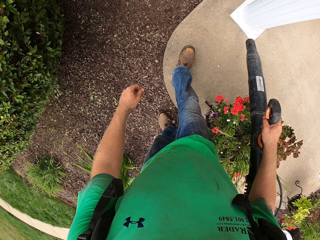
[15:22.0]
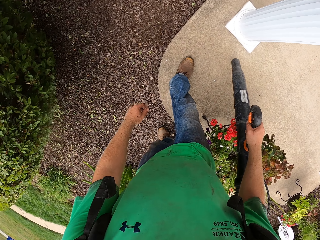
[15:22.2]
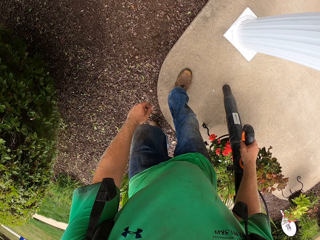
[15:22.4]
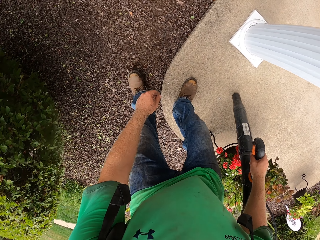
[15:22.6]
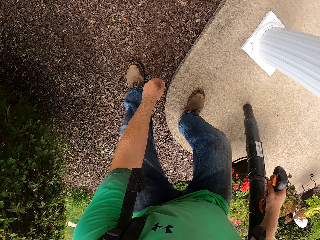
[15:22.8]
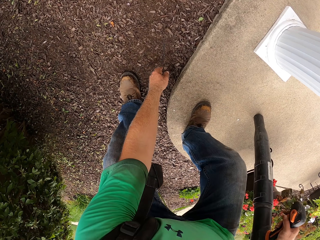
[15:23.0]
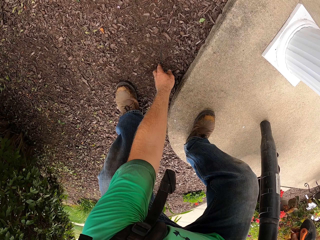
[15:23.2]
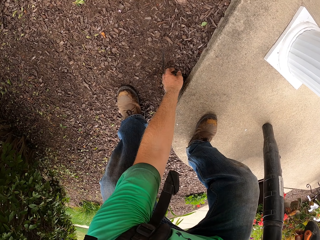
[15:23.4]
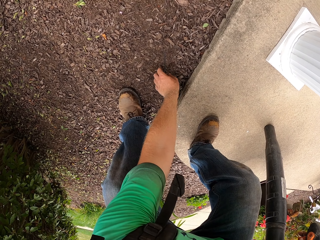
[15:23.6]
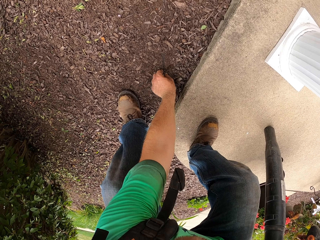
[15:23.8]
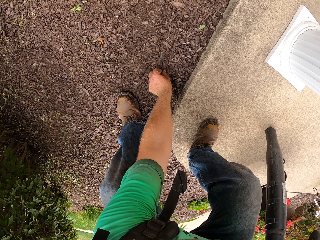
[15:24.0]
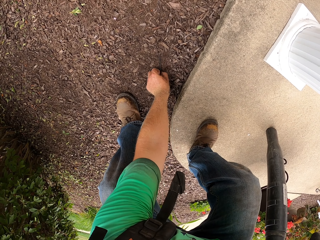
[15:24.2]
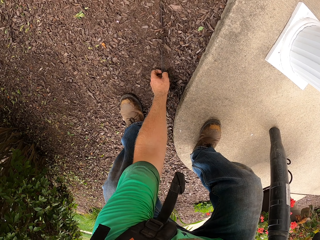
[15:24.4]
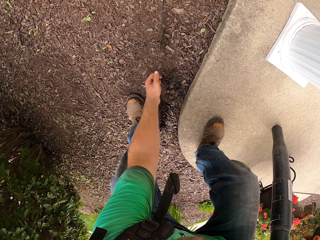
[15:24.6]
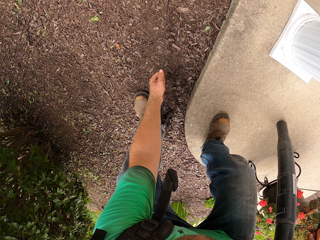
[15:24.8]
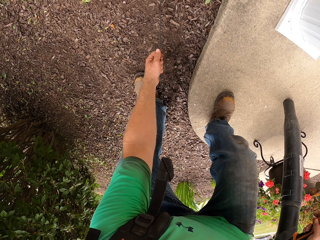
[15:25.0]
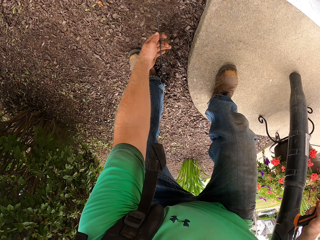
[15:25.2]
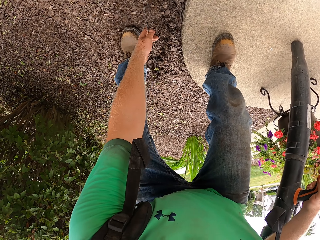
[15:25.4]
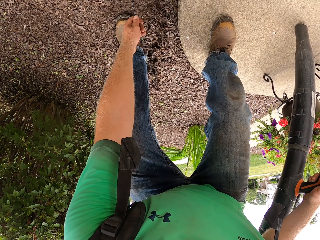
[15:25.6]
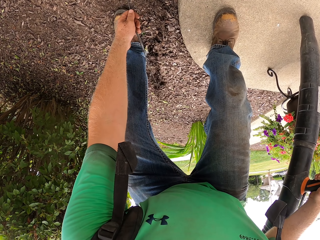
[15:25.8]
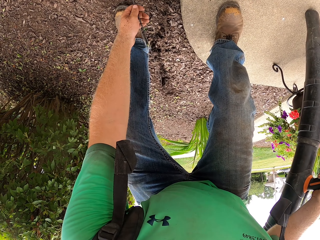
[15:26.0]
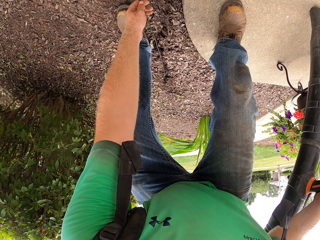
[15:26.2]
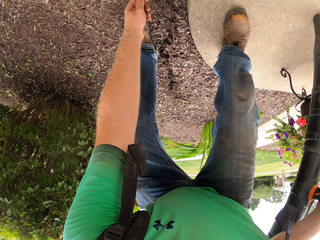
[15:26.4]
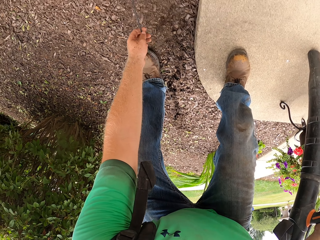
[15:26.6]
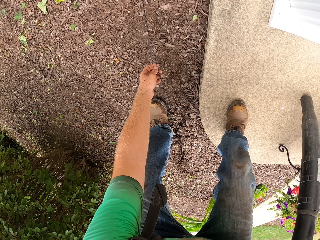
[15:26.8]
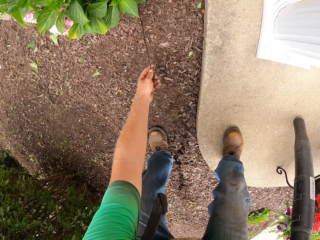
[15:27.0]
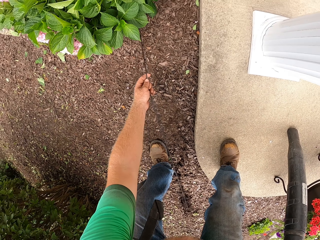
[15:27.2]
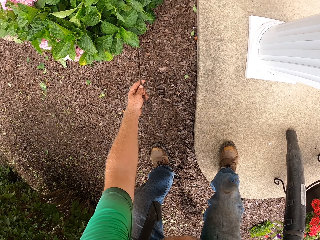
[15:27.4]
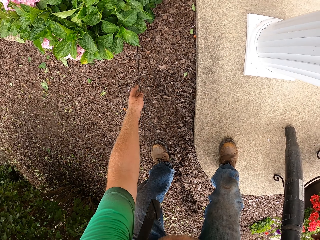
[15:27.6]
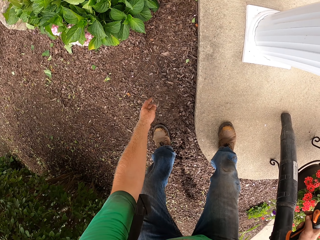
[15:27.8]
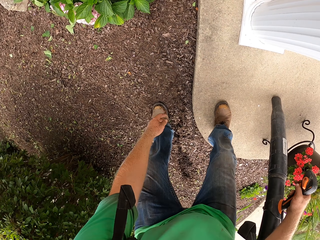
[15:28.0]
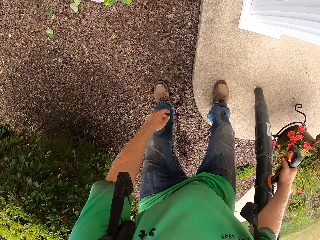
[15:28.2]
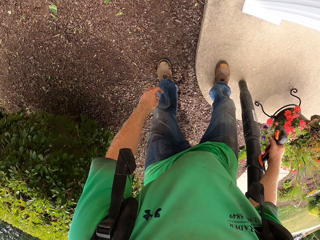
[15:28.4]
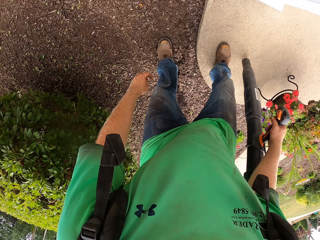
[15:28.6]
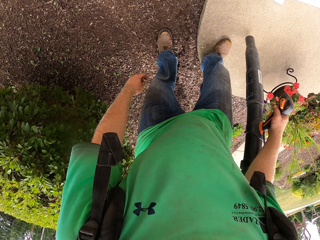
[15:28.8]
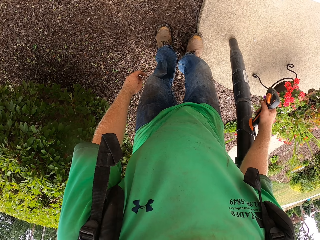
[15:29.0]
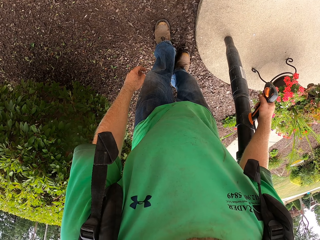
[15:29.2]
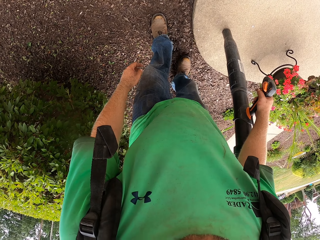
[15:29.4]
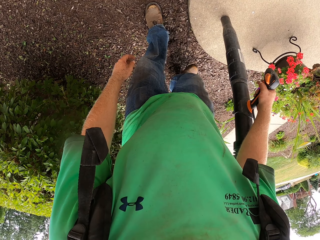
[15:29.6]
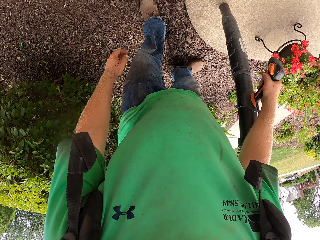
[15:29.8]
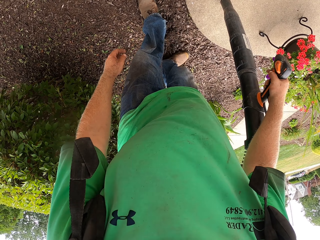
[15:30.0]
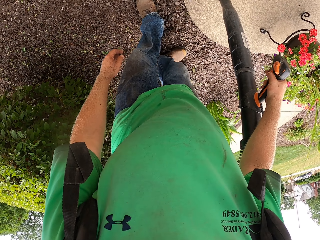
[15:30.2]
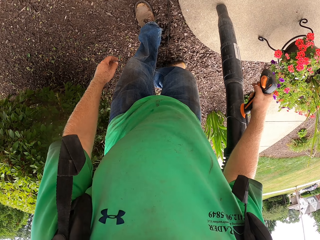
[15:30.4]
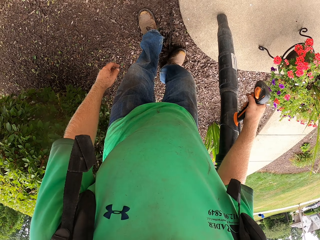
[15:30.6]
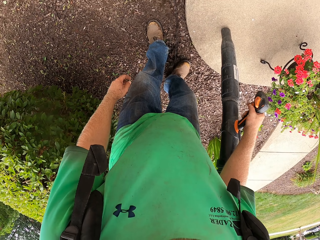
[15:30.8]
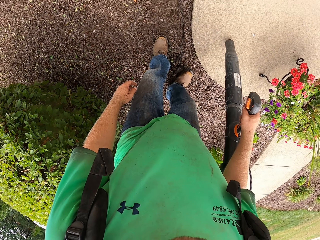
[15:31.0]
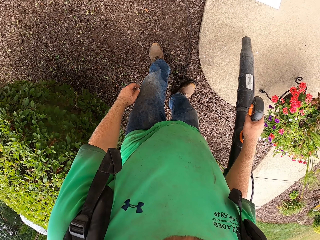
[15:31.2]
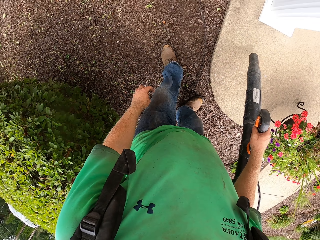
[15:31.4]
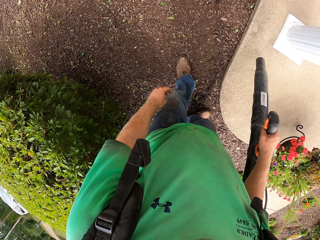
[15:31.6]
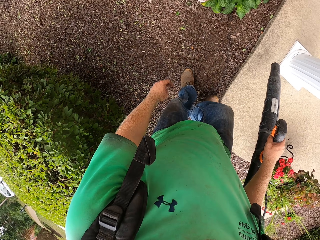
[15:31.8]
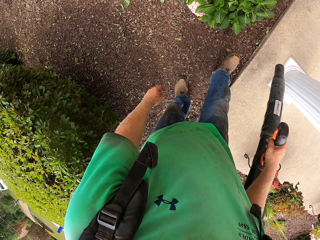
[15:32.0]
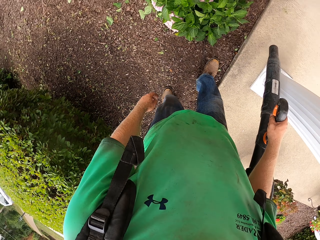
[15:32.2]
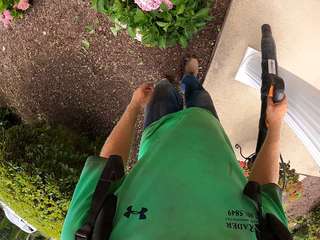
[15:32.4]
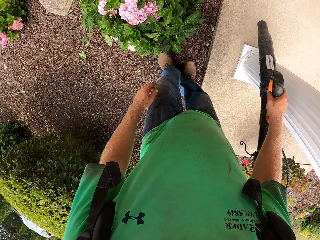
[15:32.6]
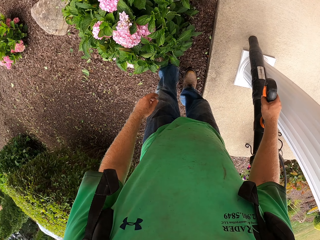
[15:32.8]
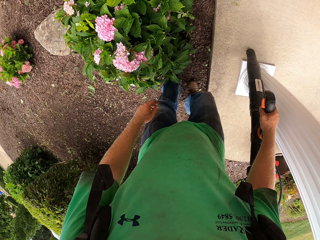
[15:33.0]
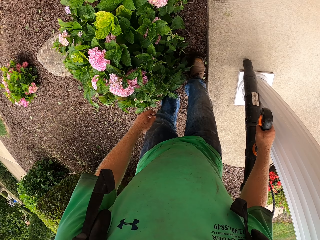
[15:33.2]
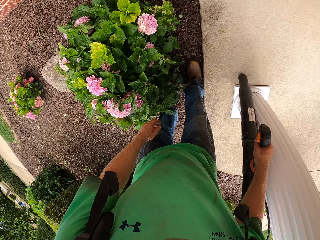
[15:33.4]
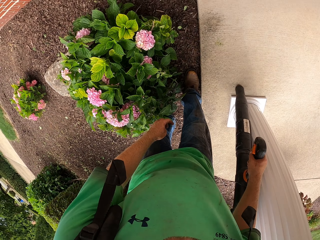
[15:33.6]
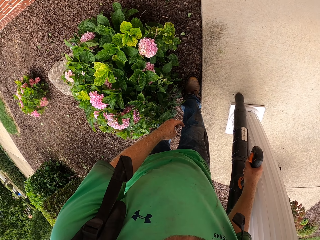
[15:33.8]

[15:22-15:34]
The camera wearer picks up a cable from the ground with his left hand. He drops the cable on the ground with his left hand. He adjusts the cable on the ground with his right leg.

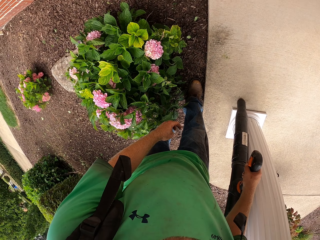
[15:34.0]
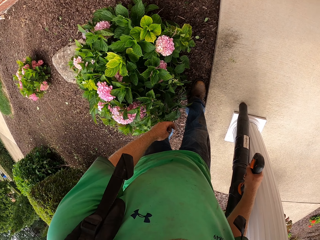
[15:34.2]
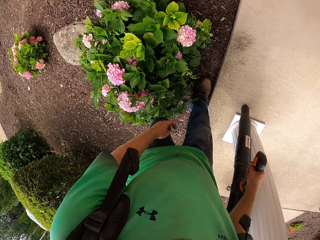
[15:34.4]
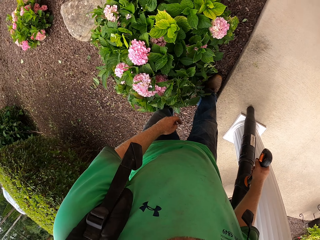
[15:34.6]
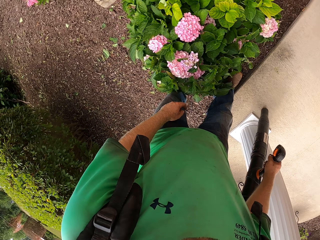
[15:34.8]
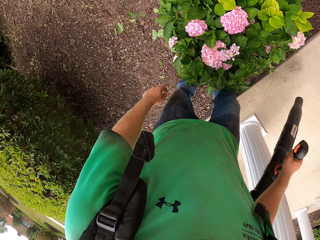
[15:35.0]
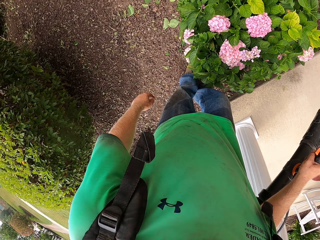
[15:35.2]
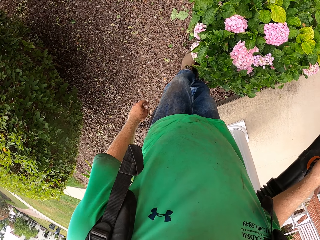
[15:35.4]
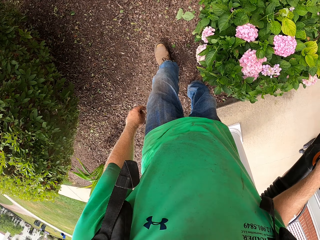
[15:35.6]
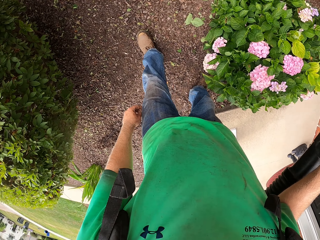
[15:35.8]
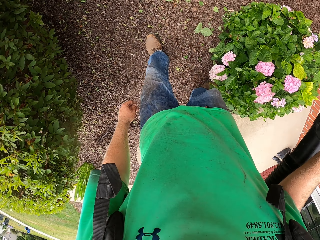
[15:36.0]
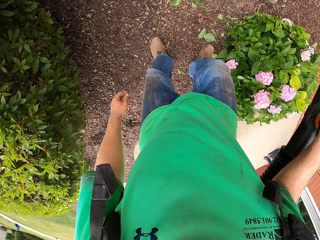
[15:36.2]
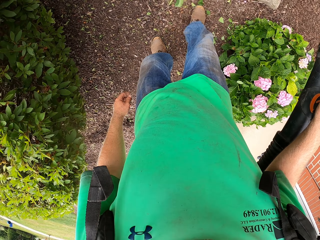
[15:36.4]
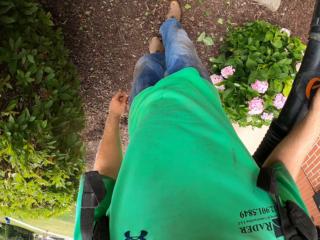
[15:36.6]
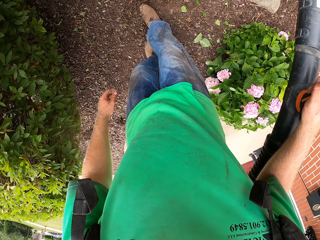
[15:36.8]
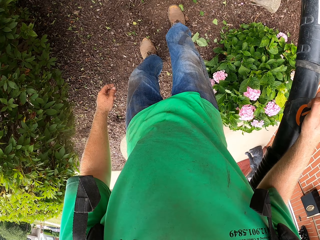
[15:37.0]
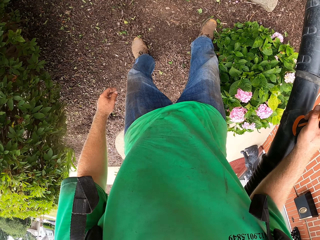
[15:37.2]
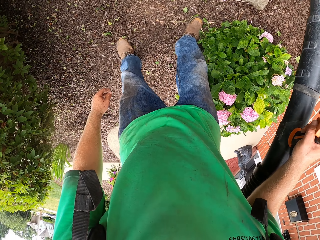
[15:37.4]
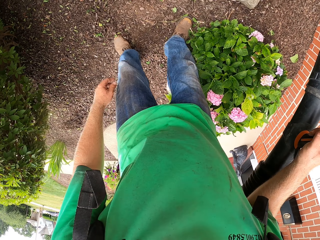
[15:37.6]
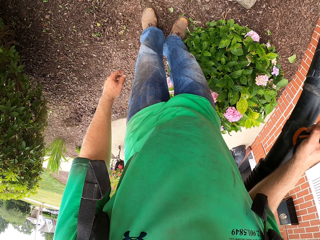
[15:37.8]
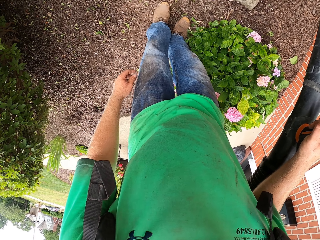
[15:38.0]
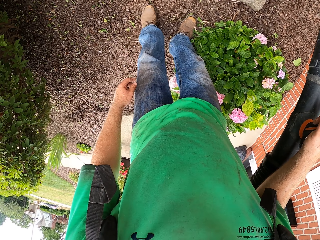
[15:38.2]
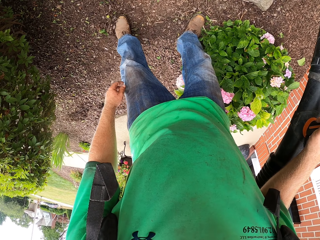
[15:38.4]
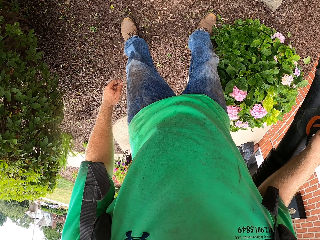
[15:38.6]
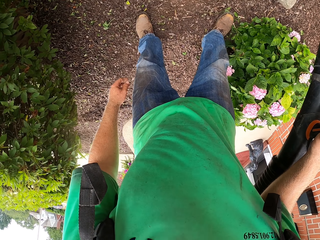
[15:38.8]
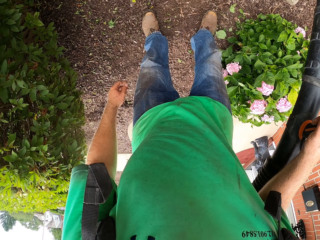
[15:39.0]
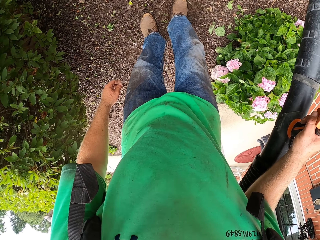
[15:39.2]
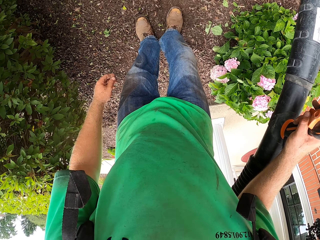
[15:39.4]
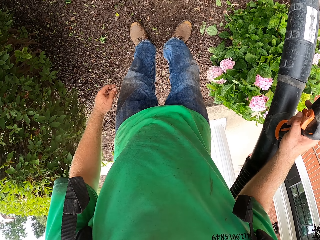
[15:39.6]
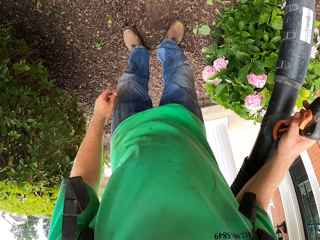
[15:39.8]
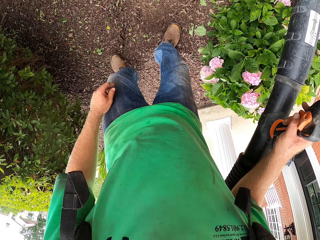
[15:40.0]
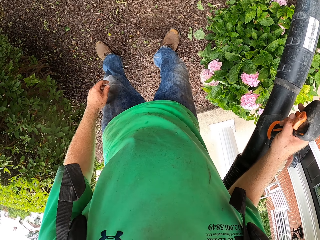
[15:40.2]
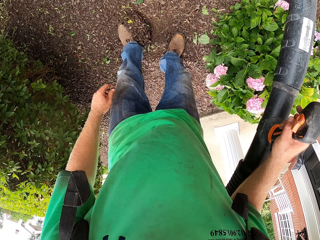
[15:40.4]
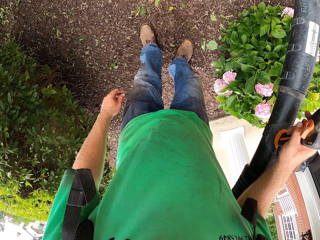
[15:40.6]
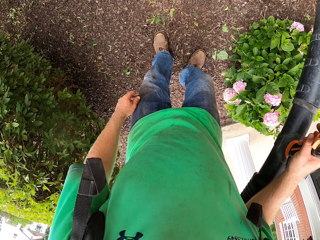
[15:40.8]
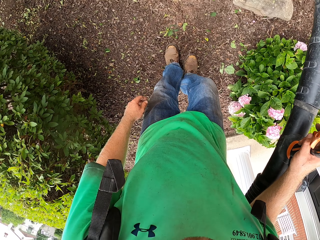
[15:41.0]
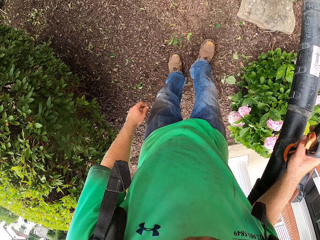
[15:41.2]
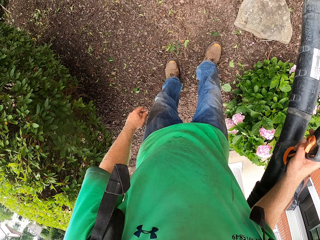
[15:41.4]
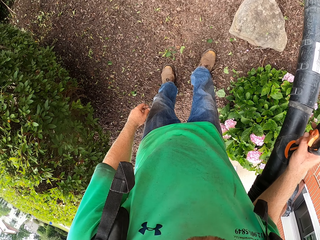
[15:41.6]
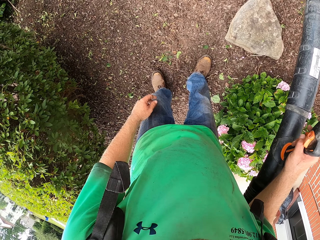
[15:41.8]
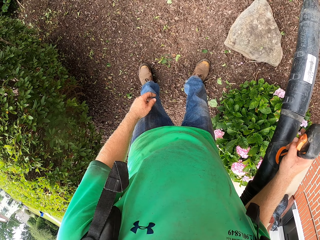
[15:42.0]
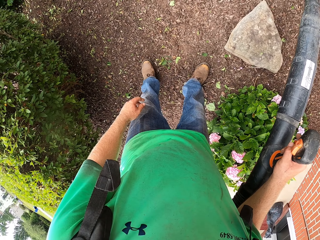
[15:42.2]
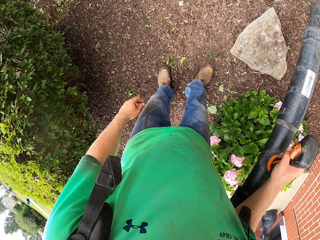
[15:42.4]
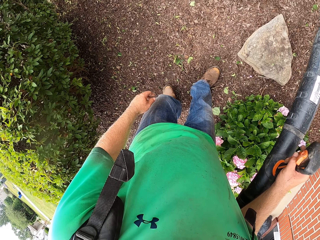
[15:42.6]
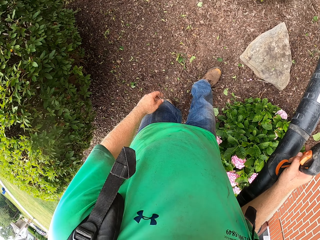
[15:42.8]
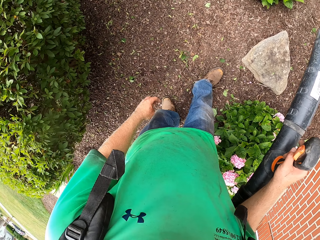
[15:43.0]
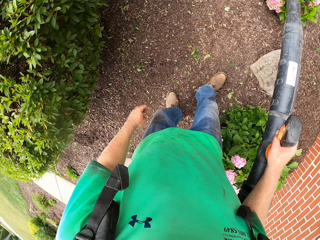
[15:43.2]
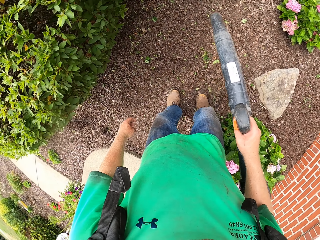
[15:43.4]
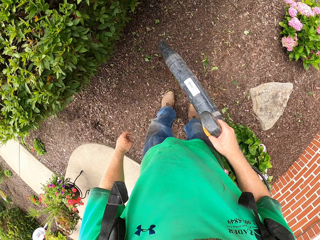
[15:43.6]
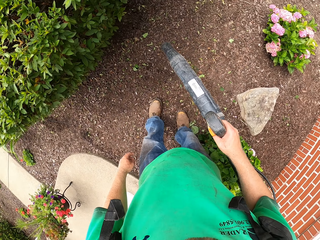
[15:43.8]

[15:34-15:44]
The camera wearer sweeps some dried plants on a lawn with both legs. He rubs his right leg on the sand. He rubs his left leg on the sand. He rubs his right leg on the sand. He rubs his left leg on the sand. He sprays on the sand with the spray gun.
